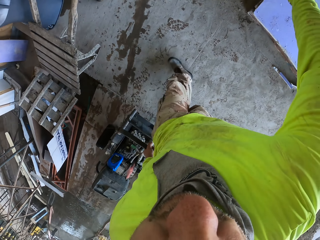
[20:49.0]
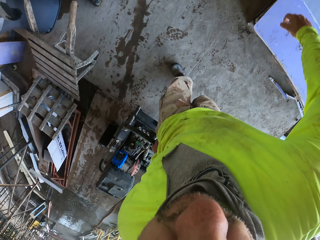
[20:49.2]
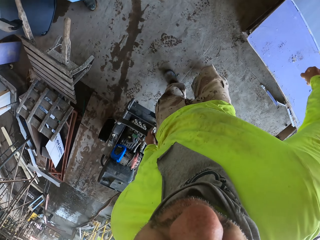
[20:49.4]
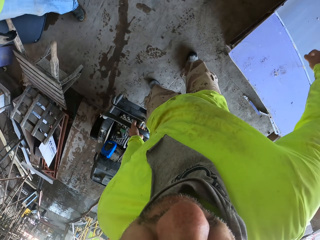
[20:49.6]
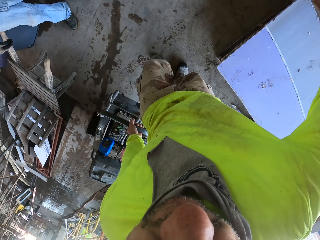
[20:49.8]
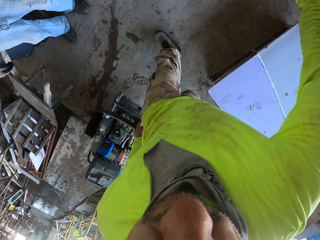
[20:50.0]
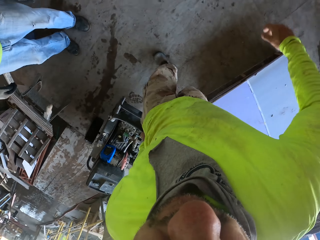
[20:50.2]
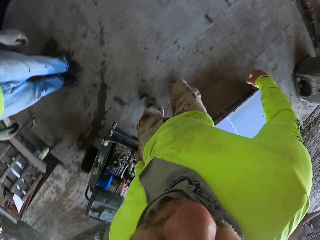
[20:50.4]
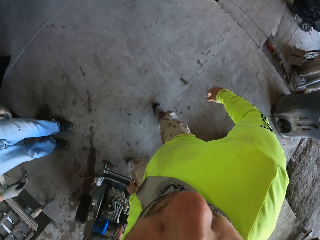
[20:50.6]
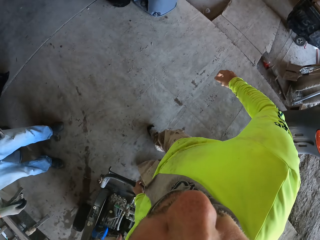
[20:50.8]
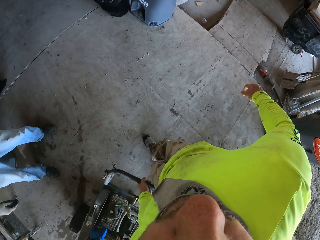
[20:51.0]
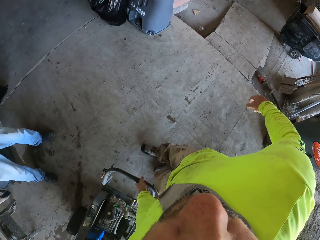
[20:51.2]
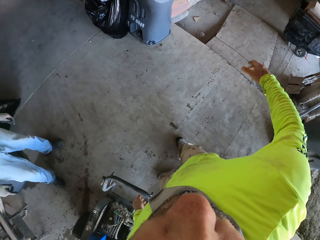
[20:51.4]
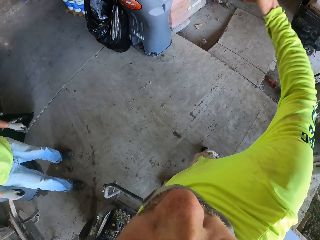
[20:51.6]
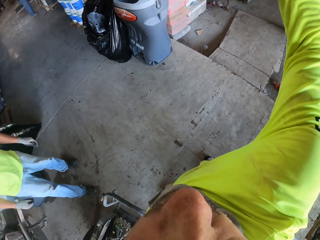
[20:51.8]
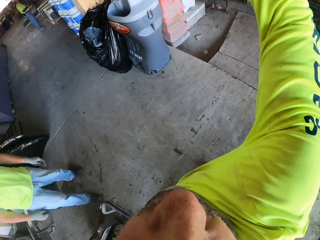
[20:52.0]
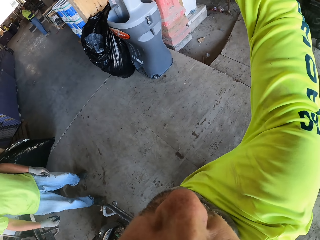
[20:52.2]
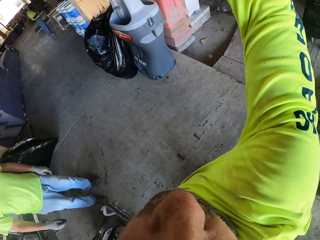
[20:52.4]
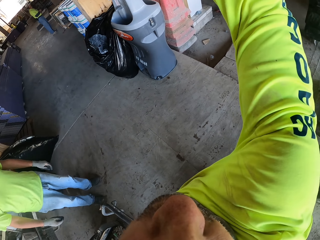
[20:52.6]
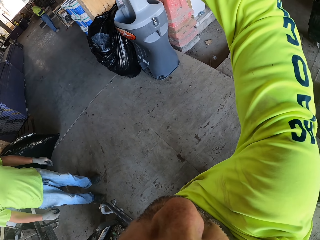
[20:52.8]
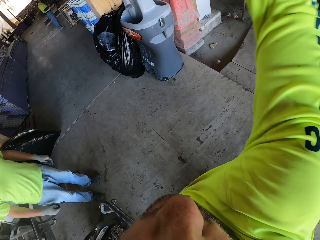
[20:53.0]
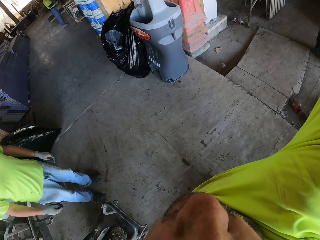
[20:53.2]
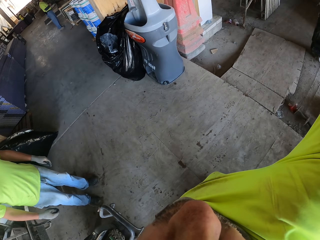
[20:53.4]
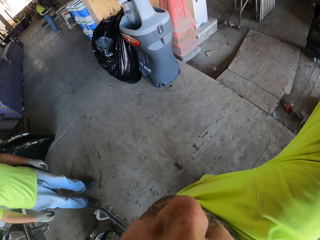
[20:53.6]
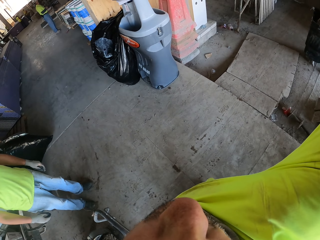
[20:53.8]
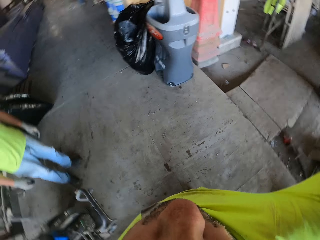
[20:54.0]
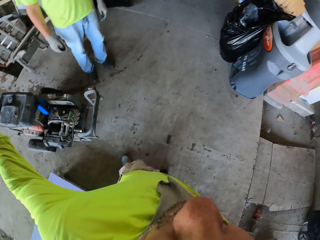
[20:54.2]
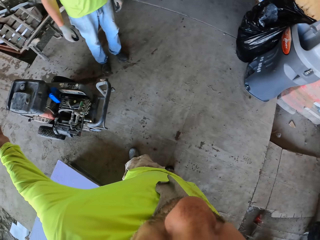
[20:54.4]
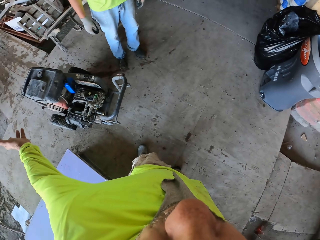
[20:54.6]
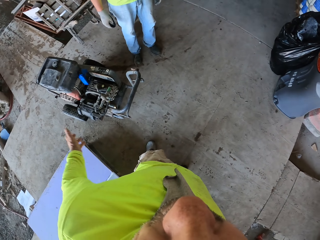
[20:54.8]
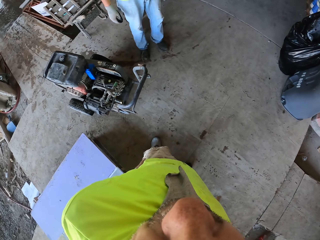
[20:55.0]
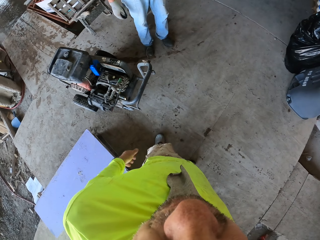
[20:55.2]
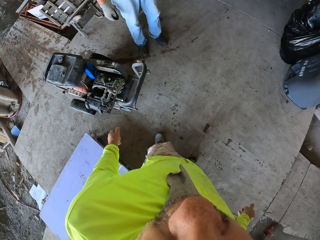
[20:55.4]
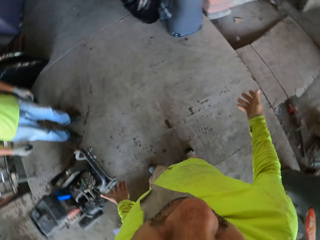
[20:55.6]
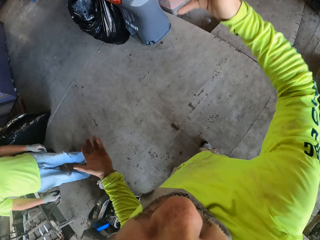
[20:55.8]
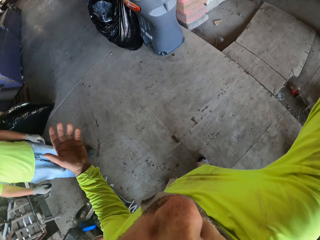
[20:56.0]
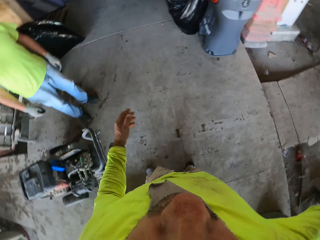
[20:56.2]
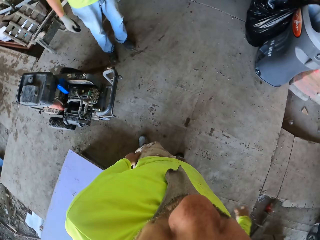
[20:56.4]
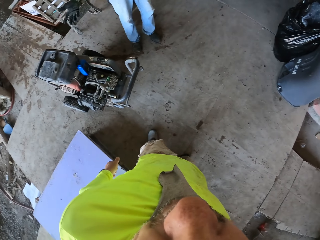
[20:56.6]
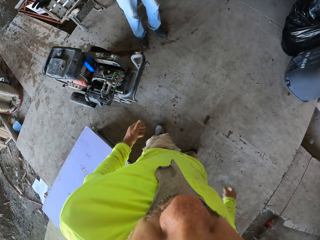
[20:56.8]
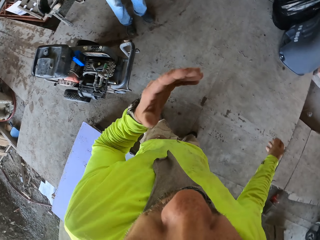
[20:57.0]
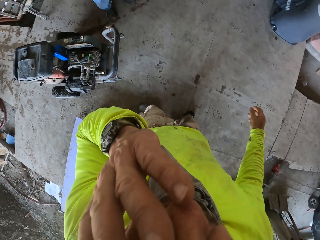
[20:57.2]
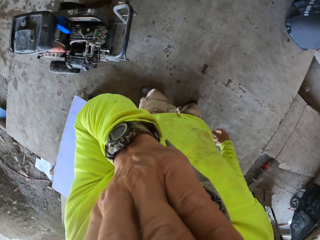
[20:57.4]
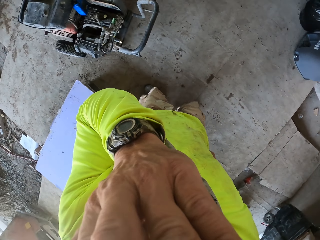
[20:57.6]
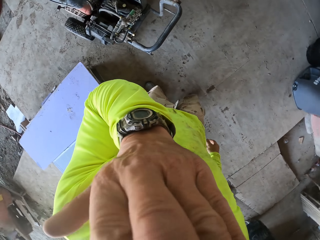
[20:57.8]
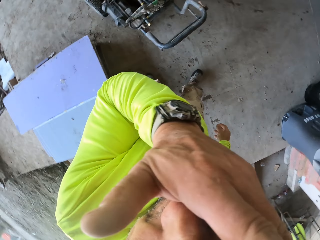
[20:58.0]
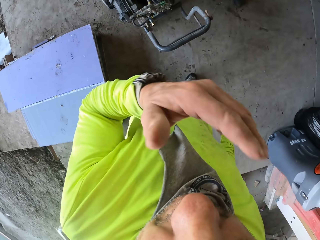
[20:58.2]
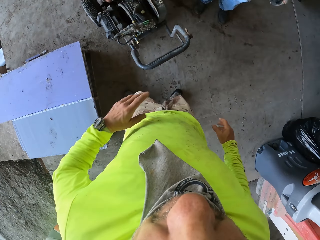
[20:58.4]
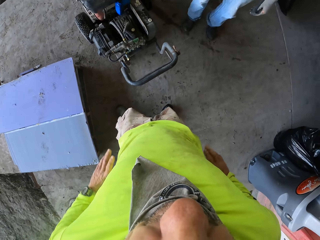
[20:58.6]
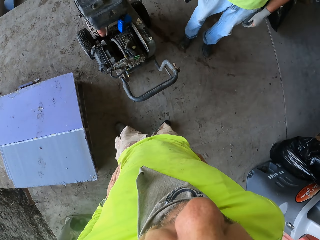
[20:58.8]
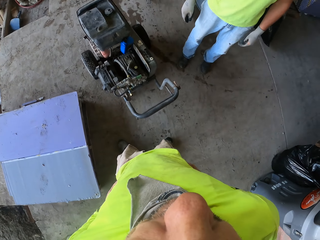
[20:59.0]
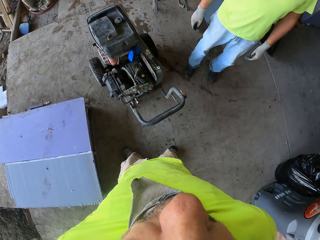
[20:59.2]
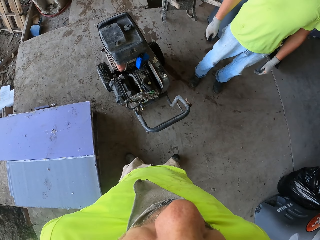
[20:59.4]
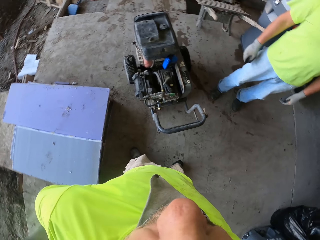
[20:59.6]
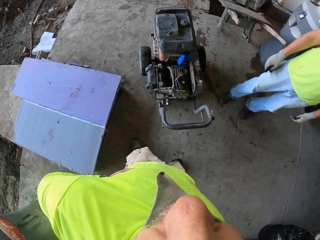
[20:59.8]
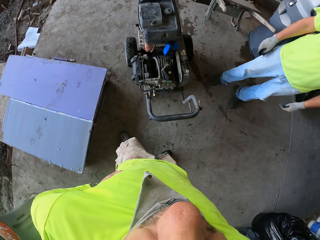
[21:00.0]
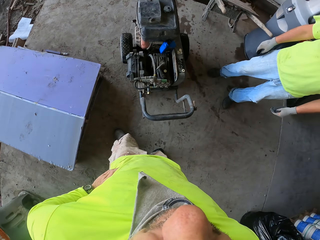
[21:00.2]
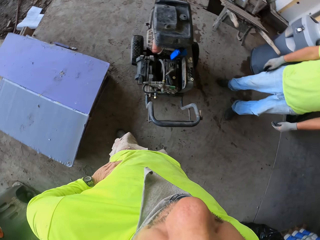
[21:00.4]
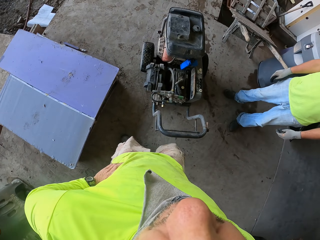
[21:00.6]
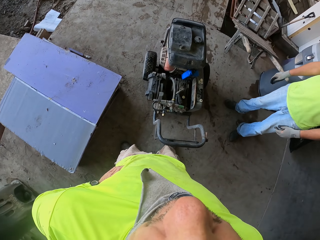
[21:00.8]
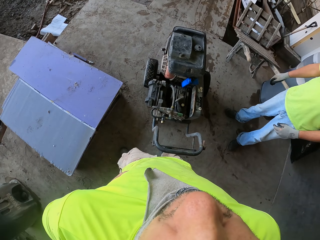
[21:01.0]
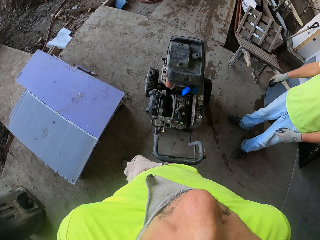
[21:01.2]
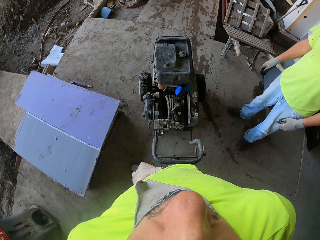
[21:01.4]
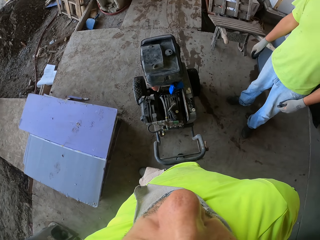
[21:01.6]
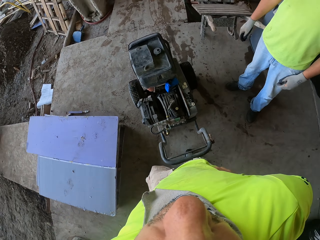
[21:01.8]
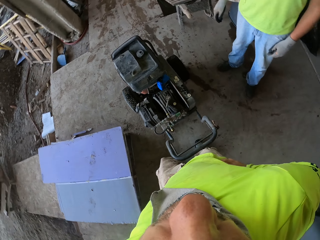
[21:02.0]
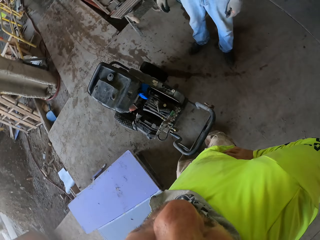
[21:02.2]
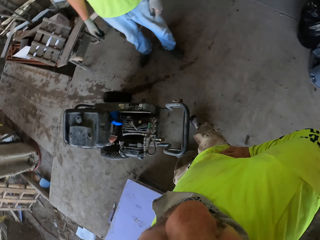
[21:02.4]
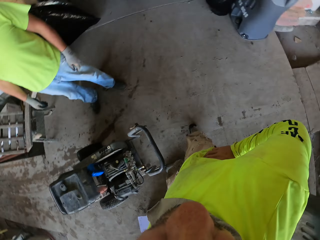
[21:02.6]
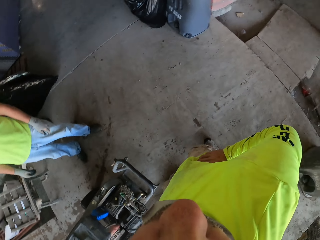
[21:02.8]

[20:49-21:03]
The camera wearer lifts up the hand. They talk to a man. They lift up the hand and put the hand down. They talk to the man.

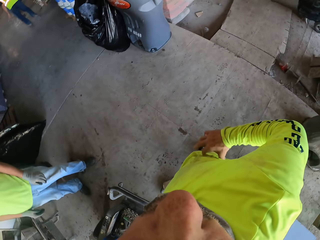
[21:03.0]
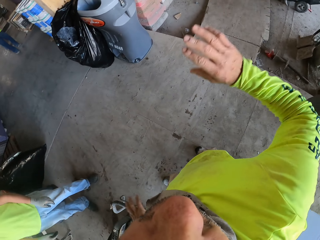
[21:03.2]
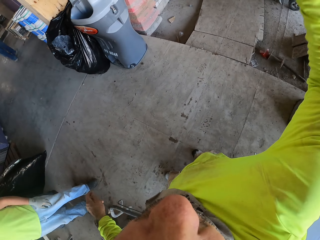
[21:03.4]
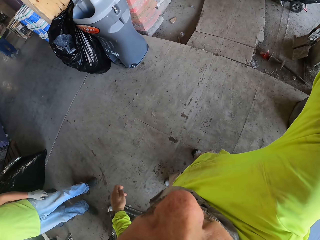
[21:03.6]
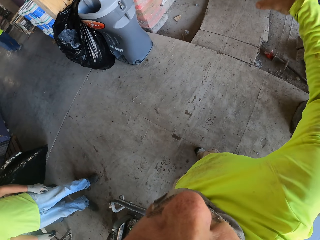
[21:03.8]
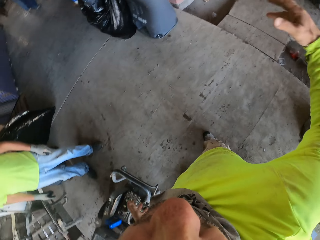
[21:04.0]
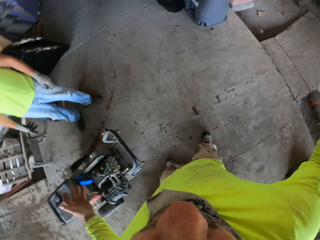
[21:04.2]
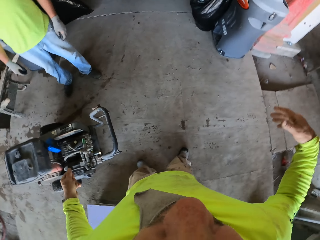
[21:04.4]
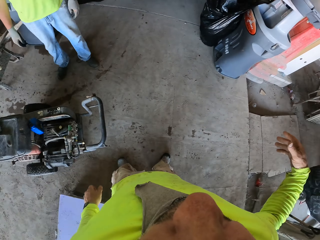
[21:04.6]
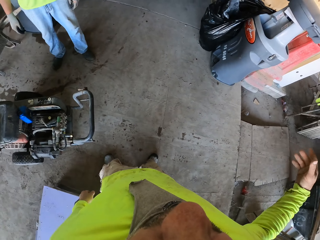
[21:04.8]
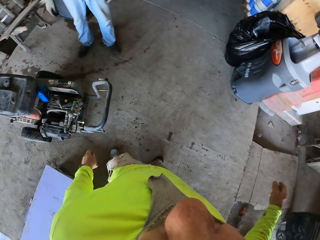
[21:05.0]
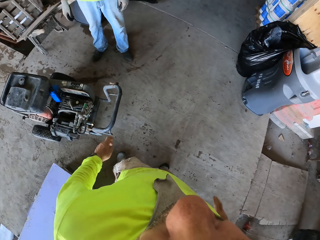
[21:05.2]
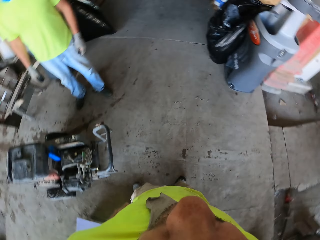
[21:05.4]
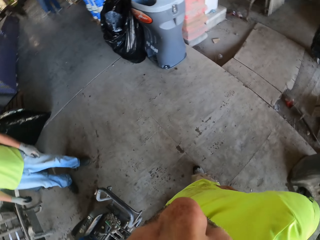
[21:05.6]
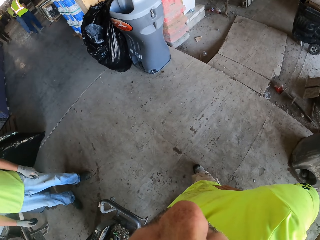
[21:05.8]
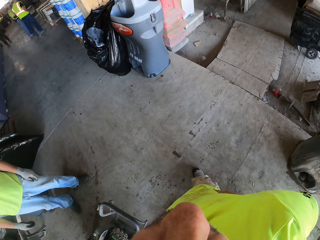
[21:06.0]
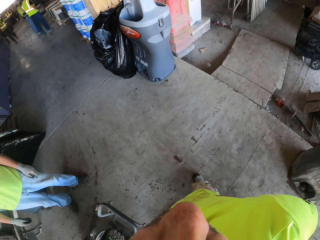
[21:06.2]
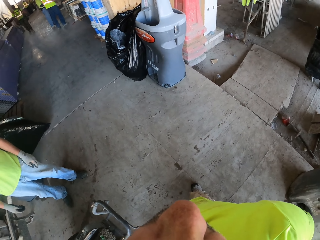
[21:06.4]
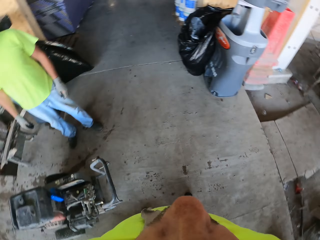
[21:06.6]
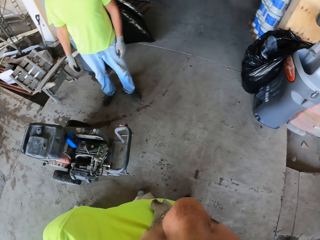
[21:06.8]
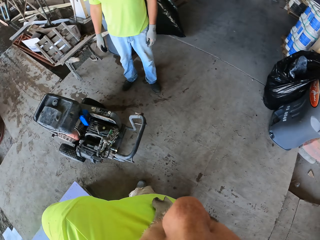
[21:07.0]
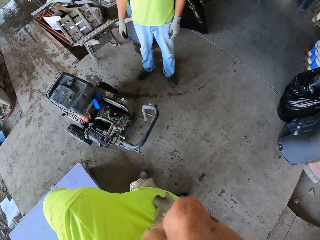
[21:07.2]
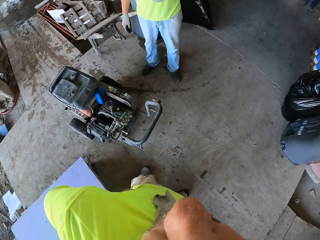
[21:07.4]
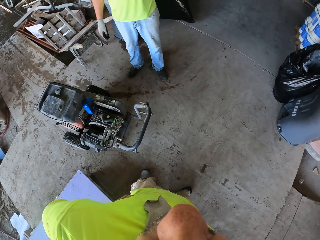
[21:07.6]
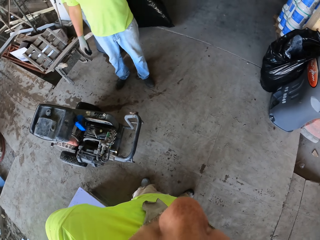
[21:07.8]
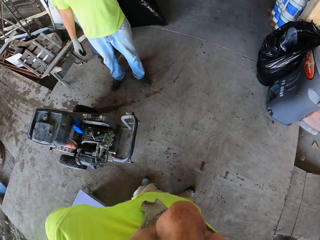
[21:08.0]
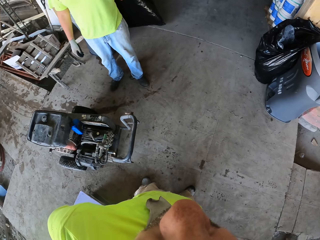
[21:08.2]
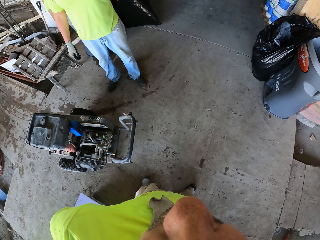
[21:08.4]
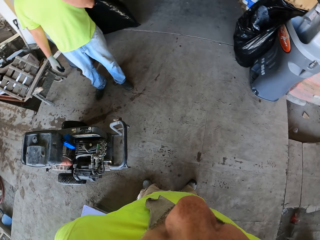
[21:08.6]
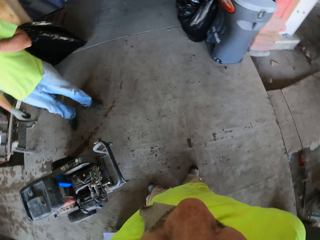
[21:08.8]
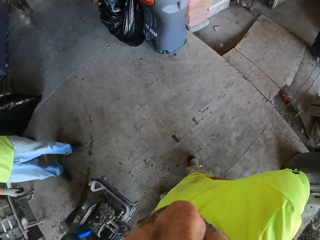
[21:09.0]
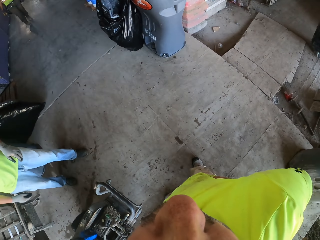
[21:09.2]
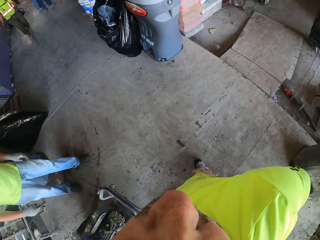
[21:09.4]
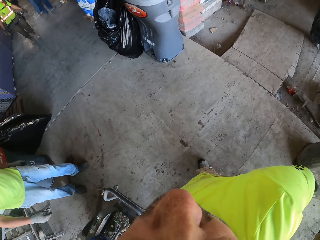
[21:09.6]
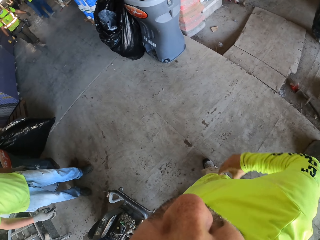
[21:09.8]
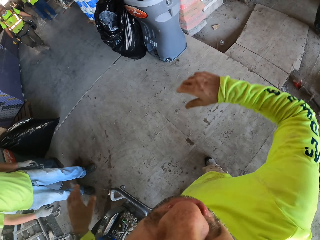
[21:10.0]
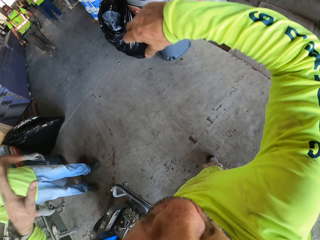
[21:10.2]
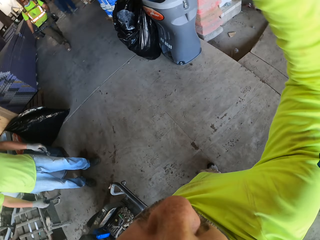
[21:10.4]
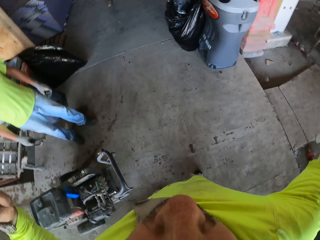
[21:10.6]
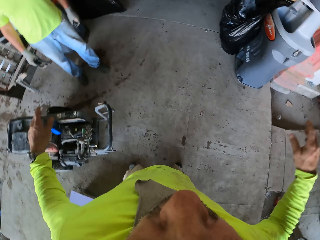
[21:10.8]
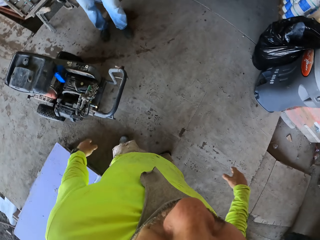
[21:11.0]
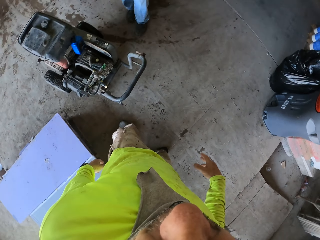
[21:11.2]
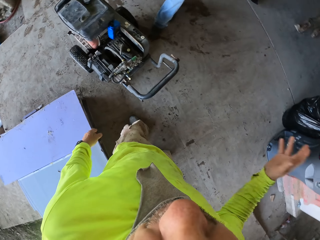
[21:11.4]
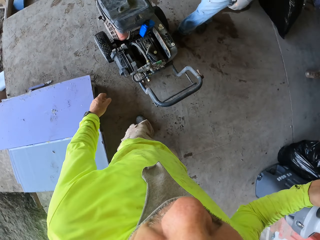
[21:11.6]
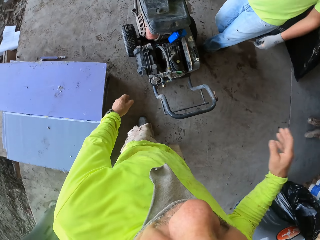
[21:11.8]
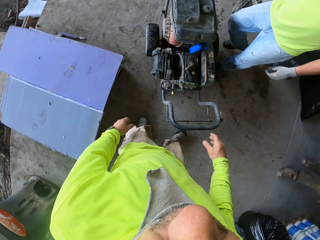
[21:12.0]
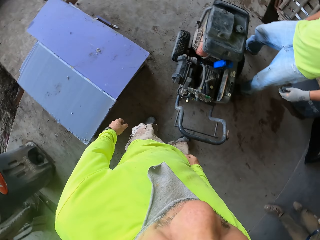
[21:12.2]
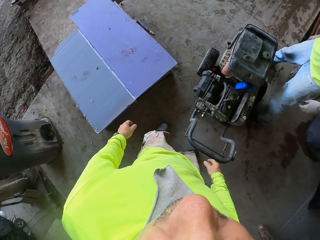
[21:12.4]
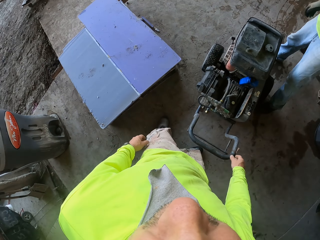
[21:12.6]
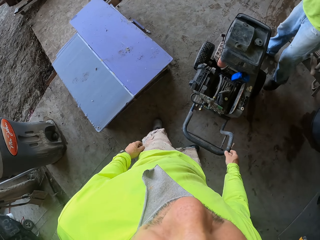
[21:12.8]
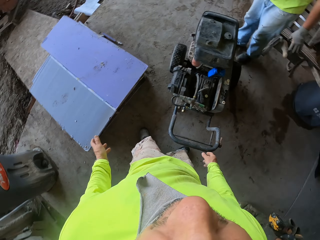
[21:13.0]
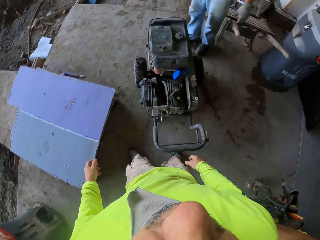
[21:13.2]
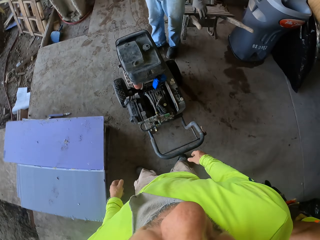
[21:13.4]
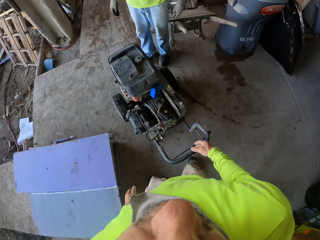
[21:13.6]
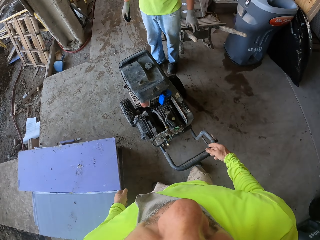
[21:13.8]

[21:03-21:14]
The camera wearer lifts up the hand. They walk around the house. They talk to a man. They lift up the hand and put the hand down.
